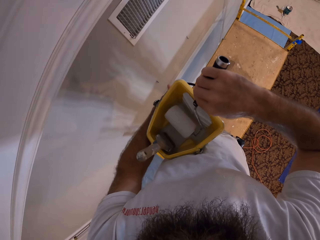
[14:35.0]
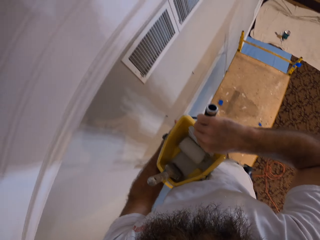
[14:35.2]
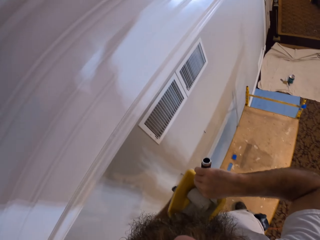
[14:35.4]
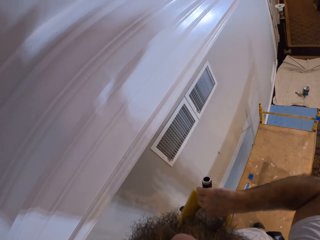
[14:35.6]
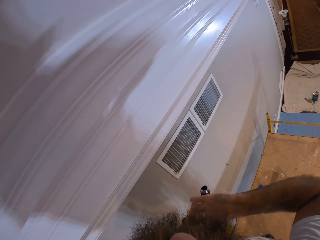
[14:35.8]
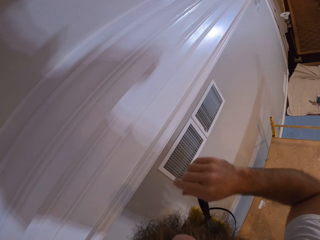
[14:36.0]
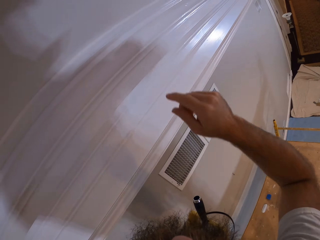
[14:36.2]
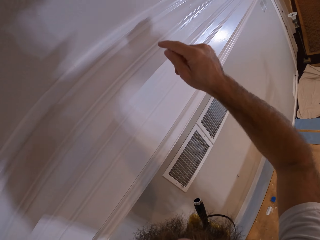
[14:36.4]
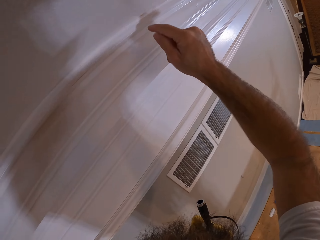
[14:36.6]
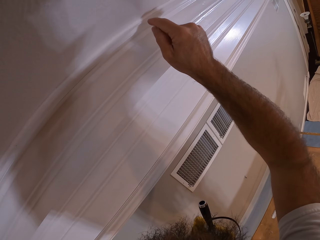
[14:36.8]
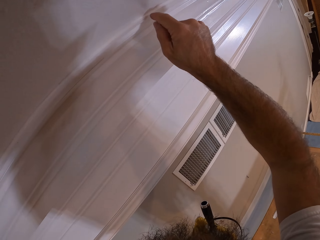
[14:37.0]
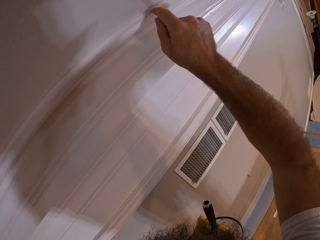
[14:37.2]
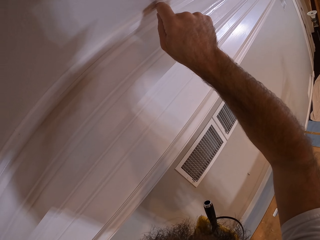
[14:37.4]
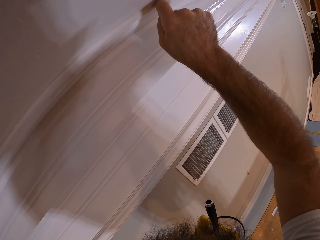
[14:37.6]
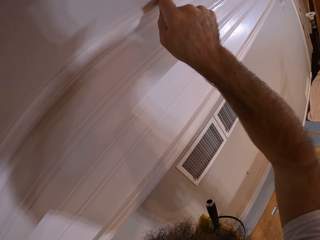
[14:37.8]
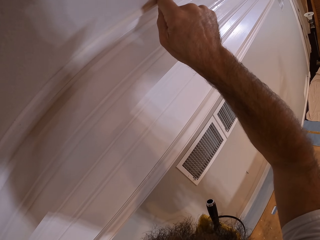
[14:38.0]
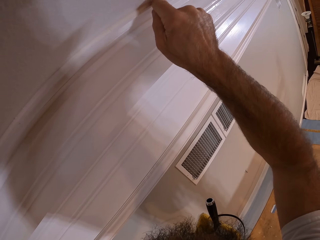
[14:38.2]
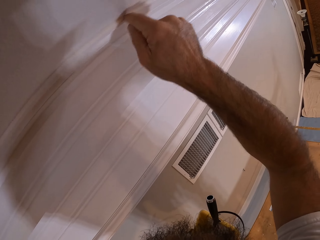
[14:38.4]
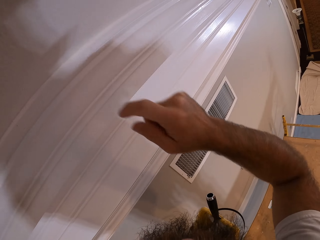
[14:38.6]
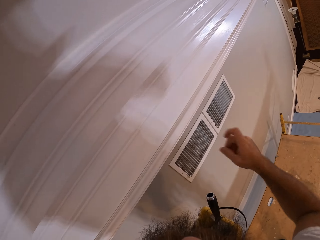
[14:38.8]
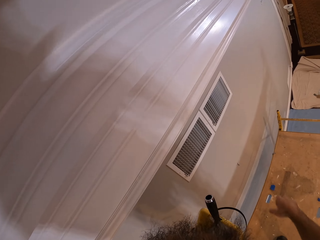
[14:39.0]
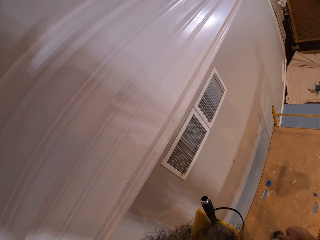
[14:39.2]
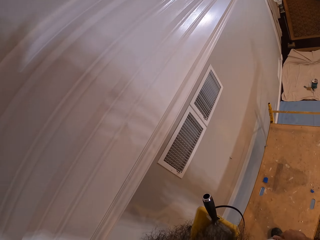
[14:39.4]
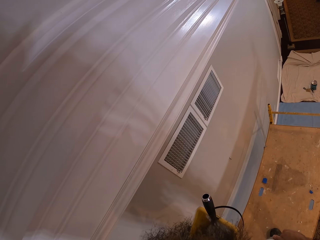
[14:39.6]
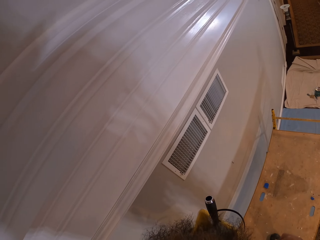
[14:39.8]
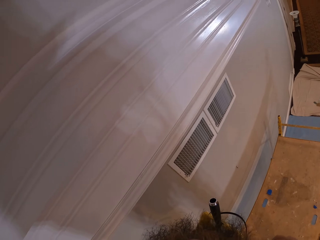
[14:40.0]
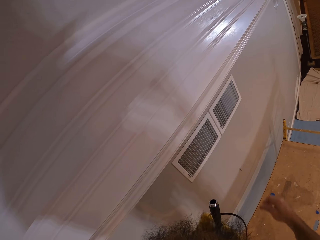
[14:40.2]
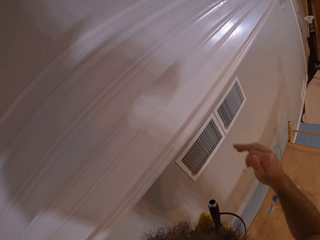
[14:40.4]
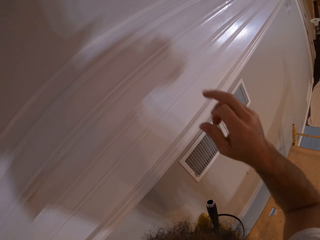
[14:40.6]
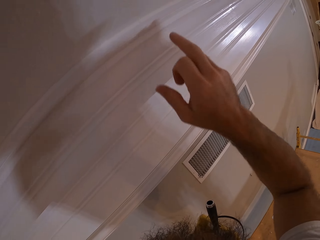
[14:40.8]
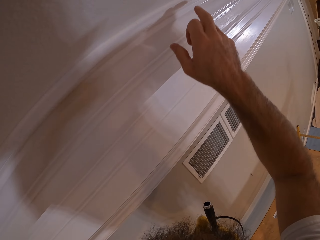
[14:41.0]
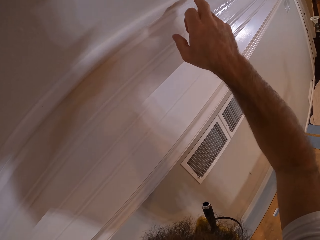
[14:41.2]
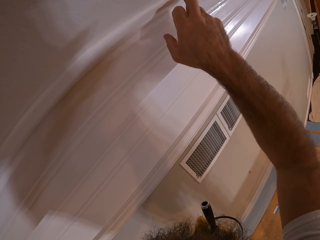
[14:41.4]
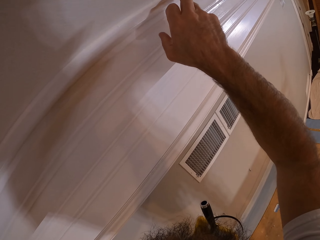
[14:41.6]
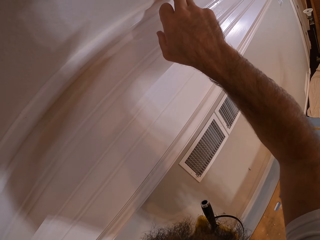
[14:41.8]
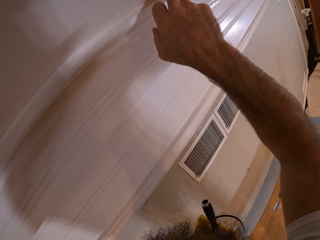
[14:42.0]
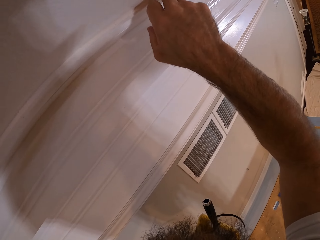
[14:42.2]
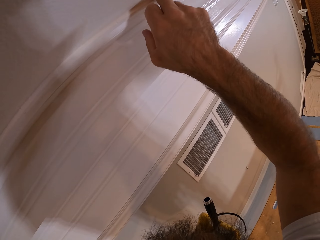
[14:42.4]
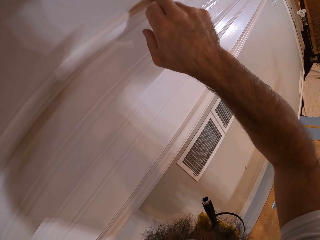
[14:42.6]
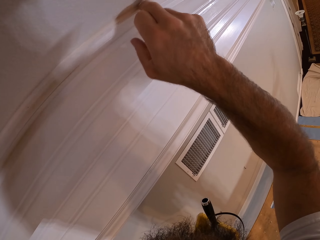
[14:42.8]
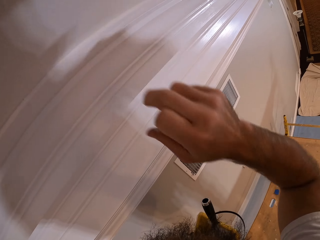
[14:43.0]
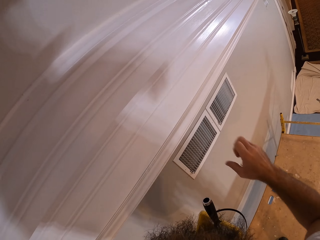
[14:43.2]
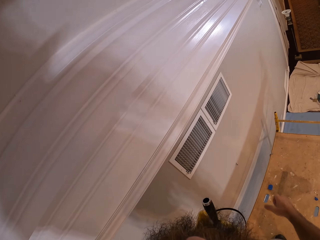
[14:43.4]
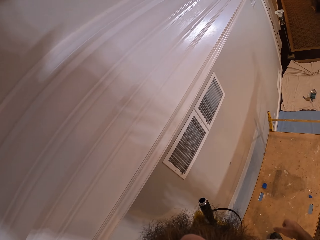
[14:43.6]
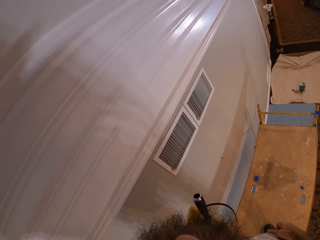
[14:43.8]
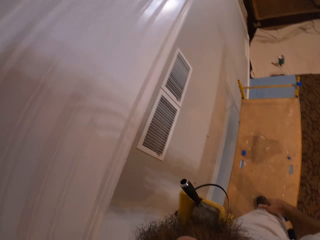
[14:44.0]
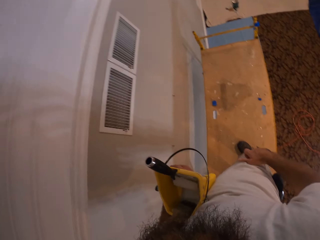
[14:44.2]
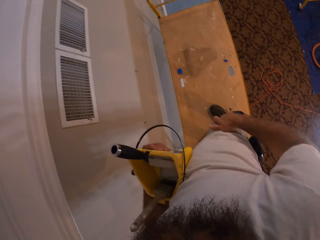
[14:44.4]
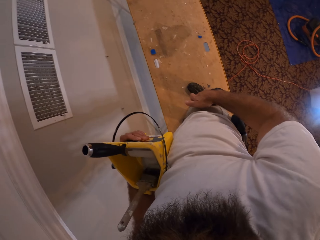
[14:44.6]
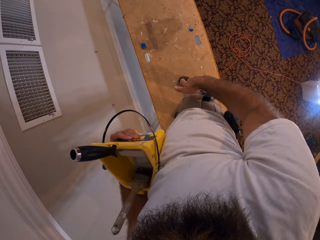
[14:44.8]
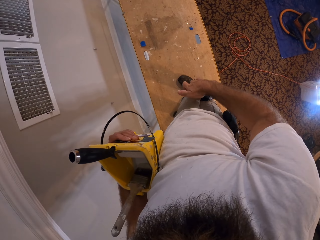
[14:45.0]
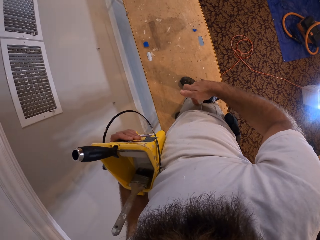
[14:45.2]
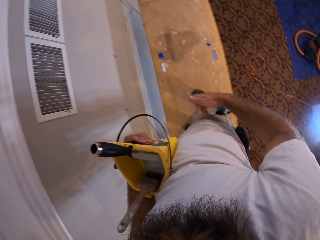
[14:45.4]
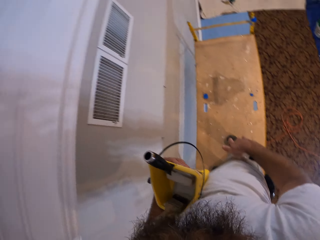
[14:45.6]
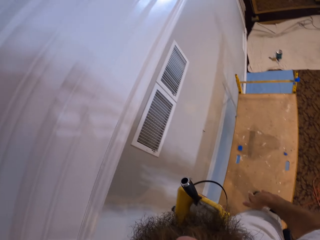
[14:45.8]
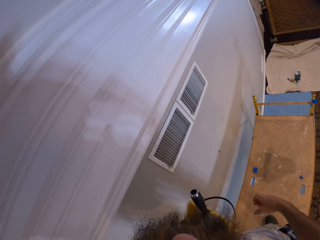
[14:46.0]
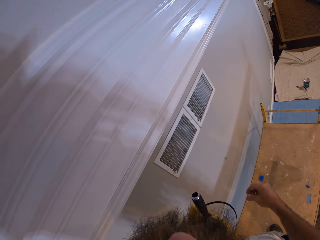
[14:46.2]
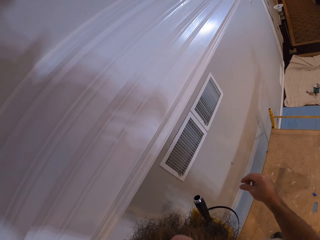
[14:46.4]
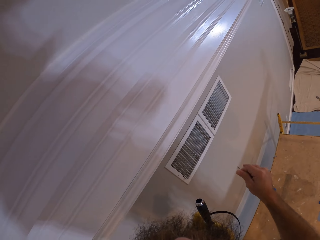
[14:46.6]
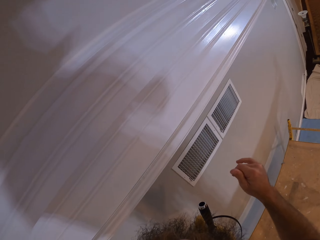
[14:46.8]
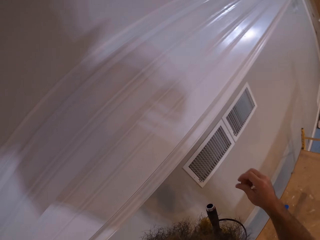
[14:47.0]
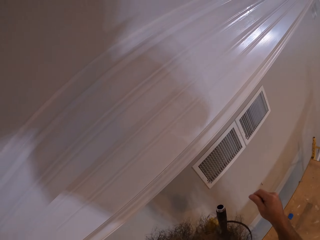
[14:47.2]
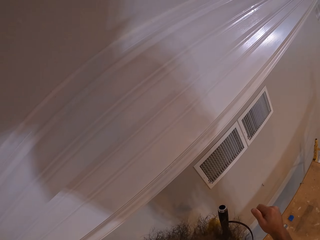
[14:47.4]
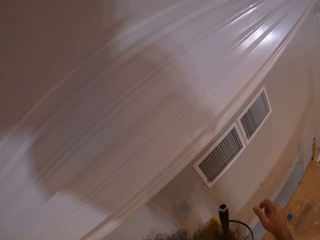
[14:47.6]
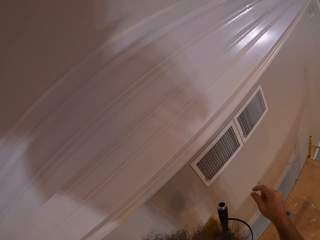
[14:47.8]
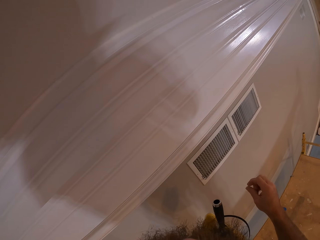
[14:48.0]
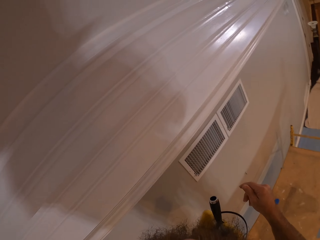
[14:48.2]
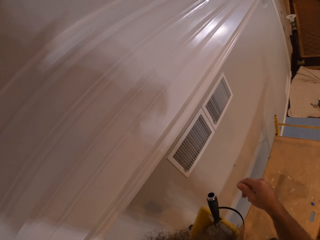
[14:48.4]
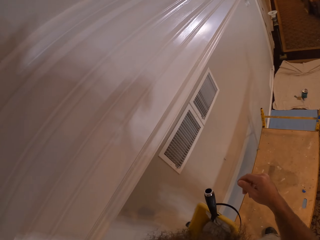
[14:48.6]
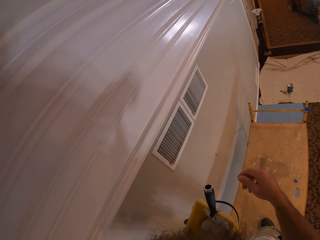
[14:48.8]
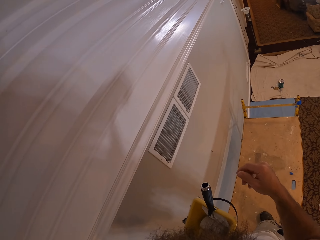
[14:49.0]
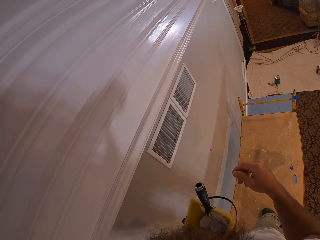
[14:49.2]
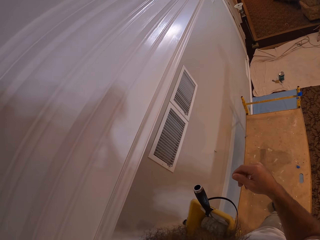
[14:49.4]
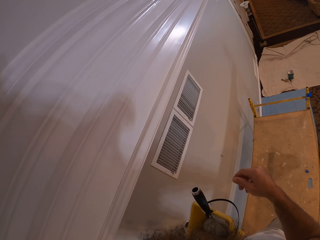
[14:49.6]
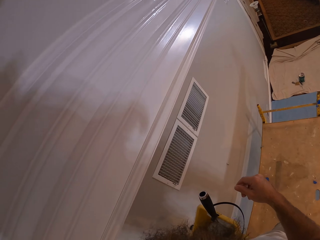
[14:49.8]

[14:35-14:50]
The camera wearer scrapes paint off the ceiling with his right hand. He wipes a wall with his finger. He puts down his right hand. He wipes the wall with his finger. He rubs the paint on his trousers. He looks around. He rubs his fingers.

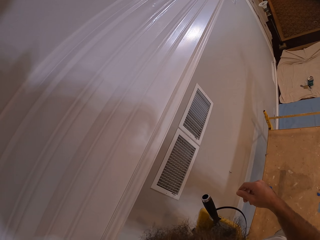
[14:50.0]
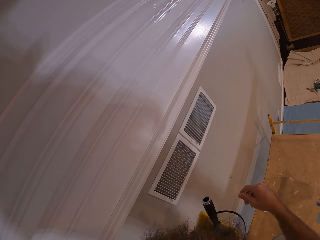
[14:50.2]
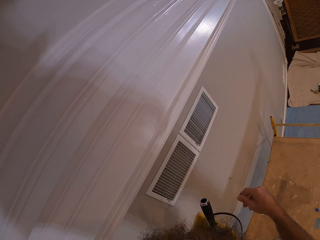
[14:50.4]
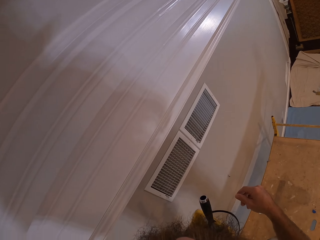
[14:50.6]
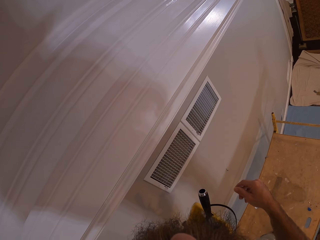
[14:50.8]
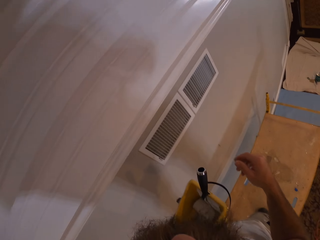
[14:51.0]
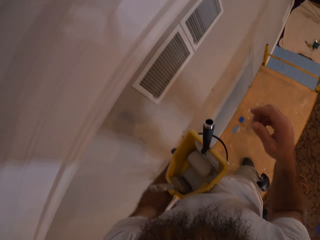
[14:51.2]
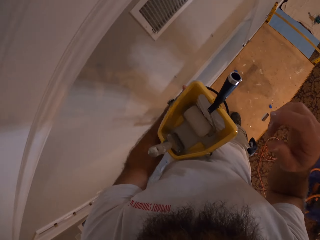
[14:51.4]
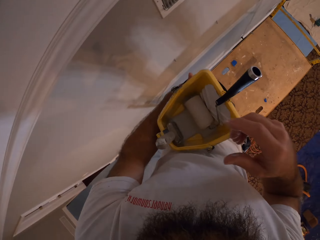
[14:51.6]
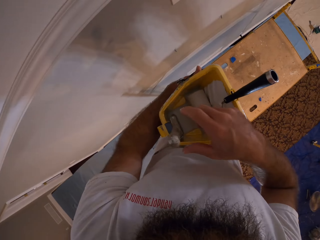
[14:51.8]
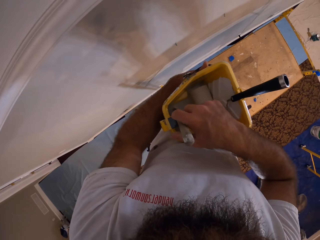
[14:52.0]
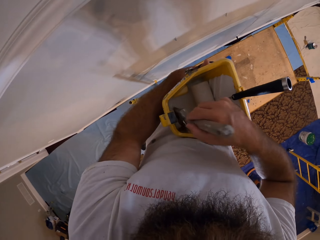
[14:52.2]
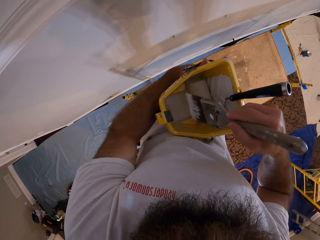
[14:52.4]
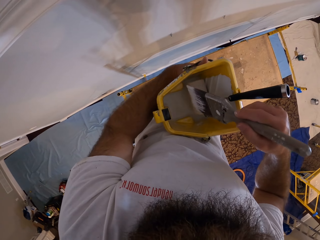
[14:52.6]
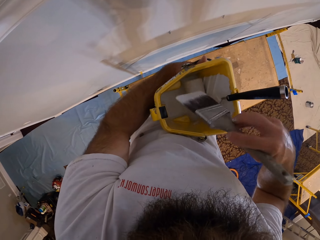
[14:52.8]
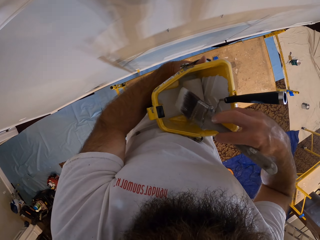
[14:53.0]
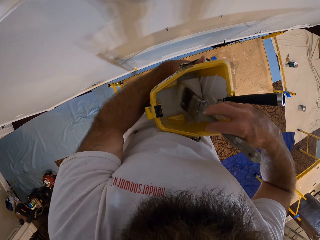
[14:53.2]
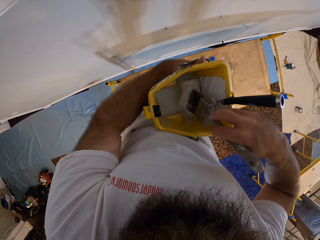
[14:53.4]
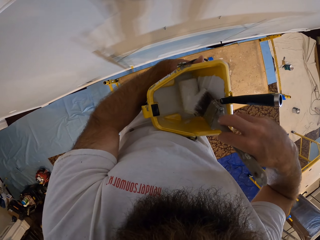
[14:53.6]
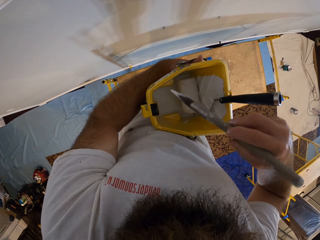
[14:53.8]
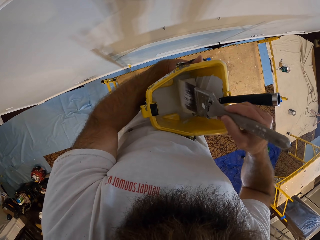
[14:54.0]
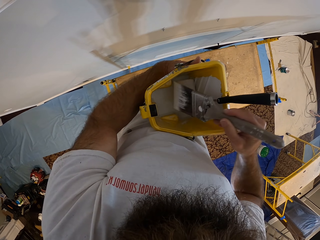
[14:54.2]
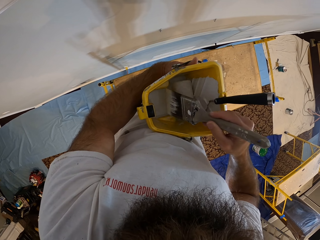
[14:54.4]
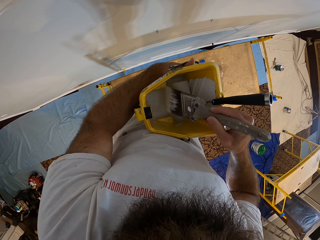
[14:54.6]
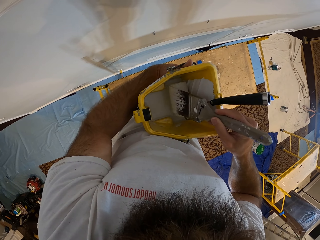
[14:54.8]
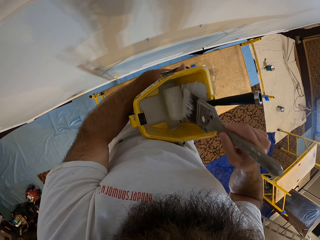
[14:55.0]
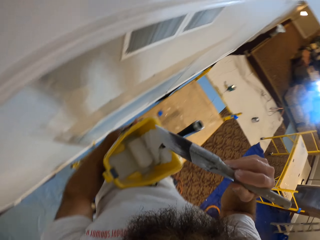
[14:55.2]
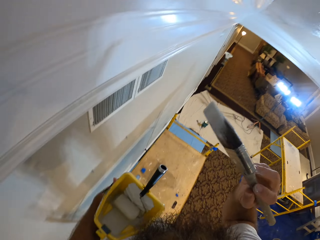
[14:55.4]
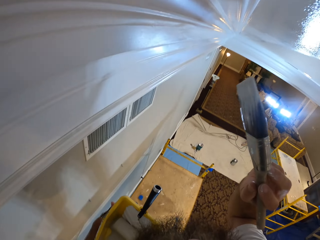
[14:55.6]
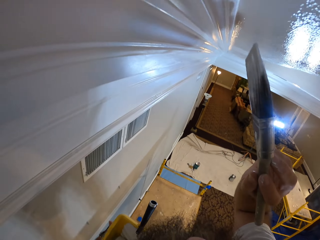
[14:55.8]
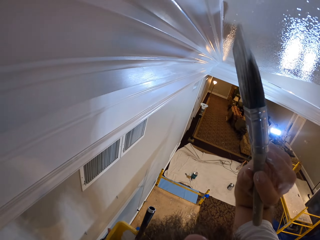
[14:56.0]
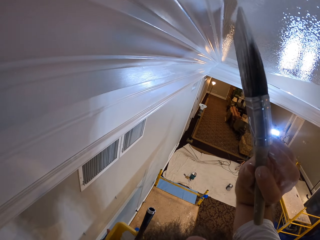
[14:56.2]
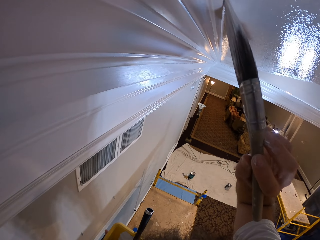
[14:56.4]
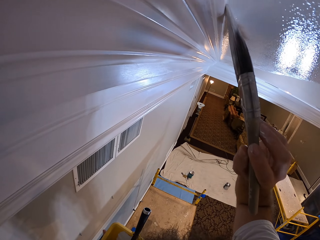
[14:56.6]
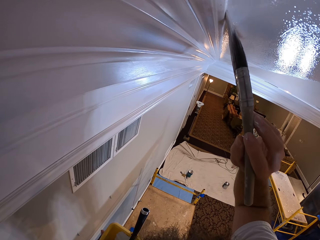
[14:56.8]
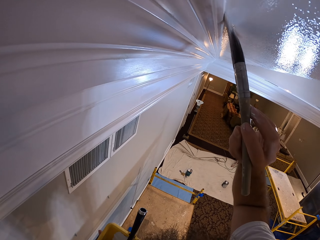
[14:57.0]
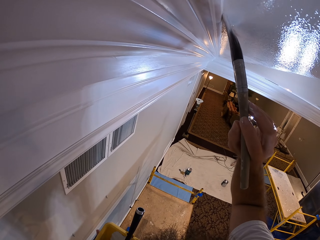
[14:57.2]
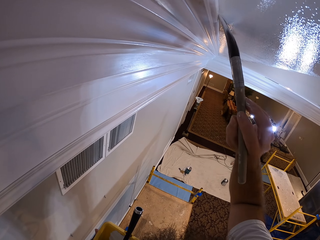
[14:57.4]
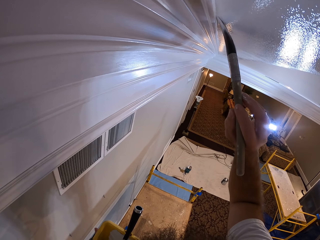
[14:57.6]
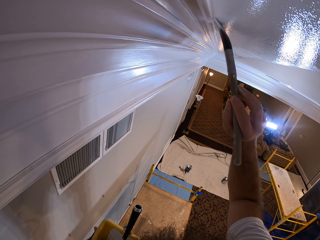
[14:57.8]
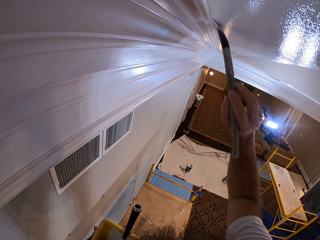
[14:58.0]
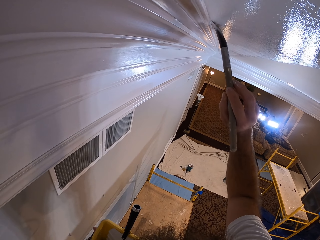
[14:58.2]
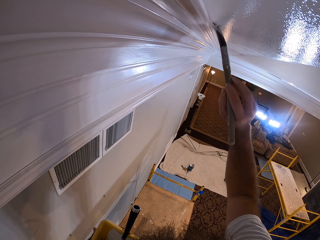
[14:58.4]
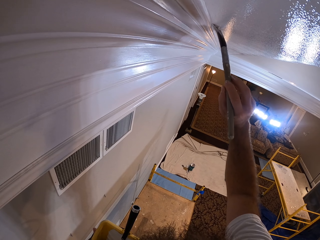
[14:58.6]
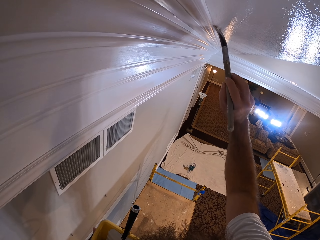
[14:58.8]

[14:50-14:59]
The camera wearer picks up the brush from the paint bucket with his right hand. He wipes excess paint from the brush. He paints the ceiling with the brush in his right hand.
